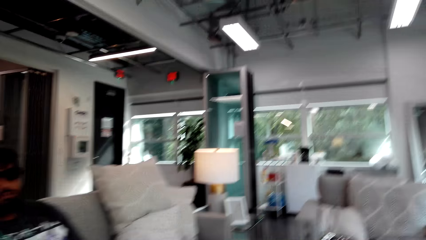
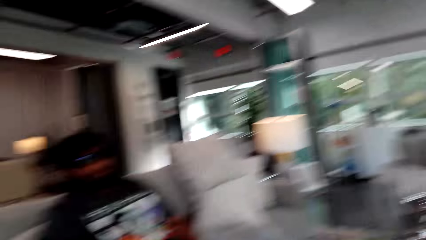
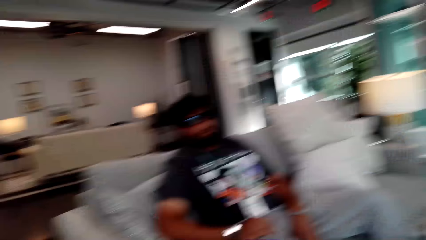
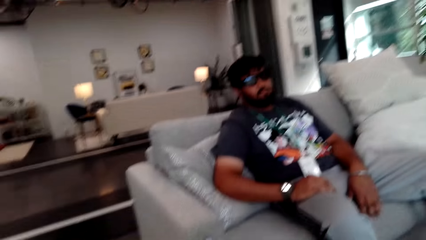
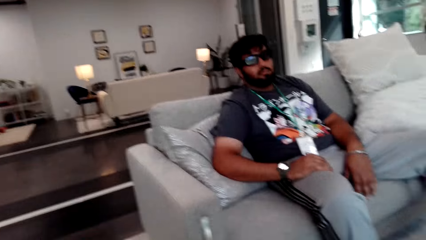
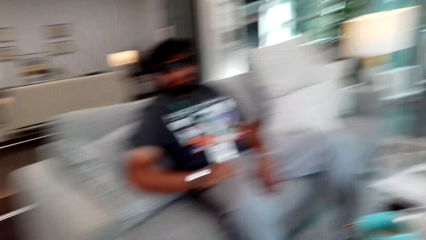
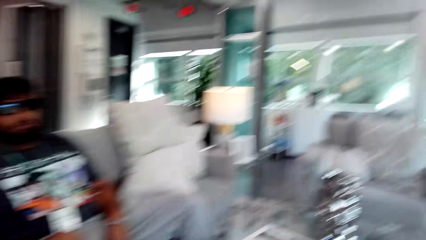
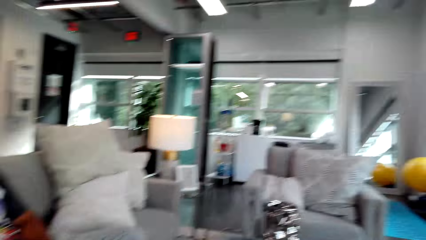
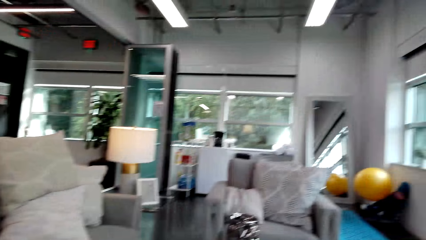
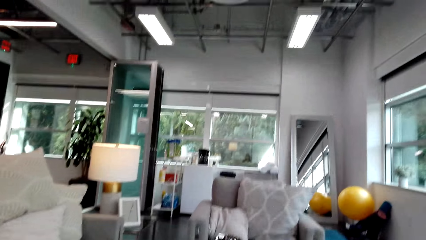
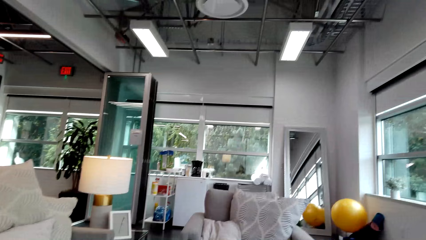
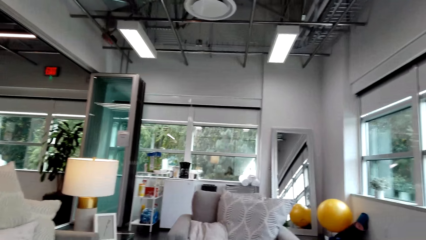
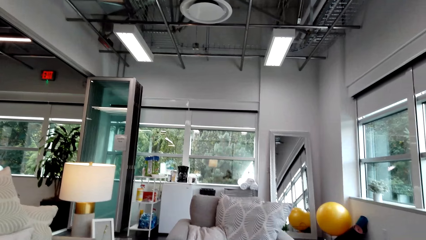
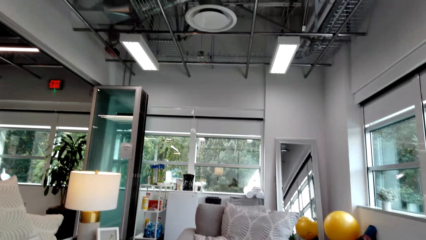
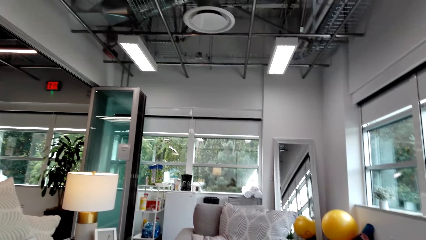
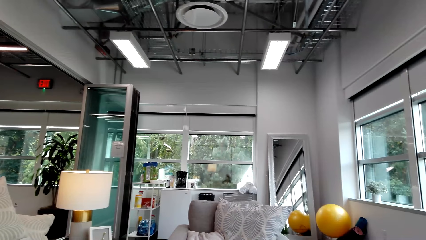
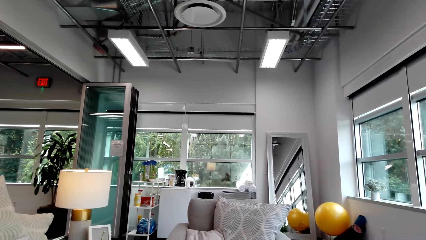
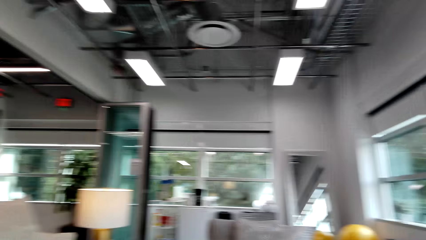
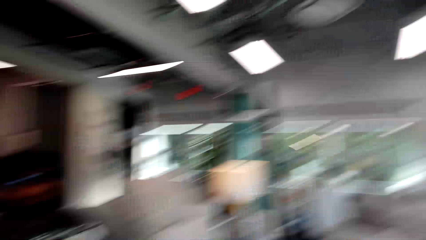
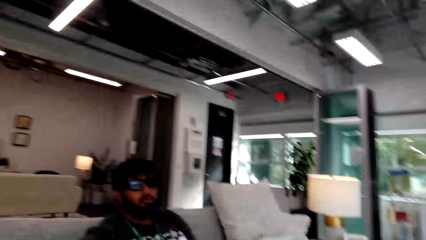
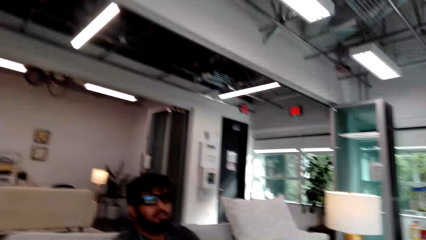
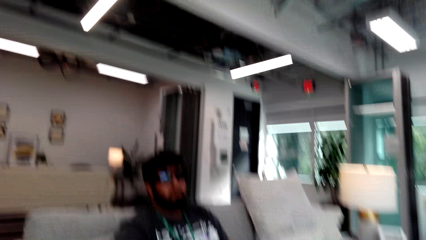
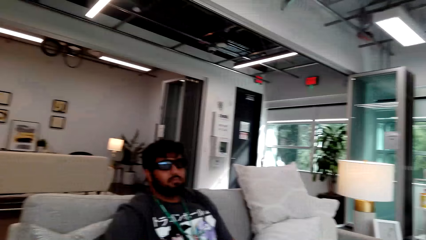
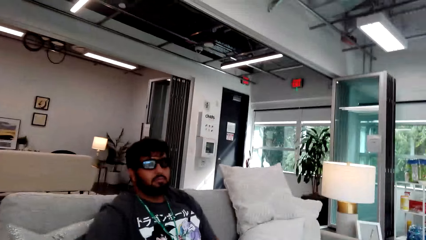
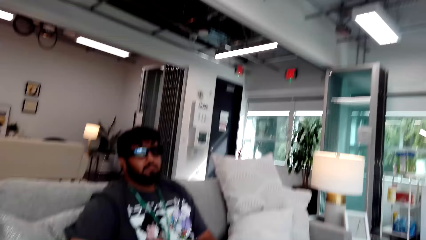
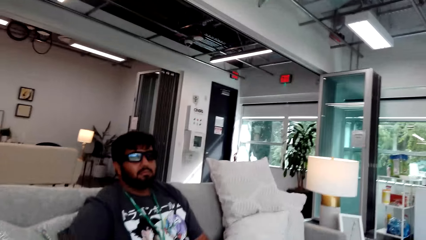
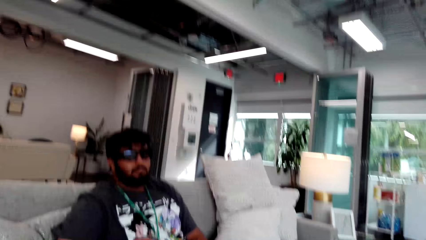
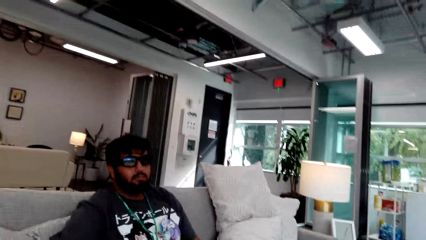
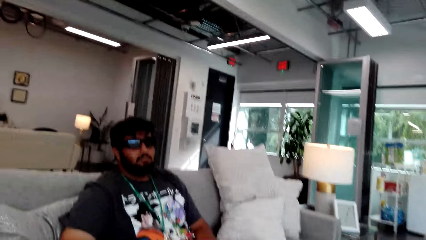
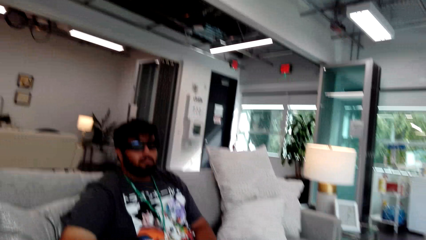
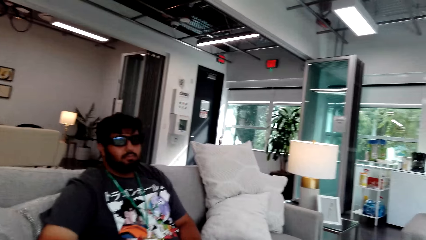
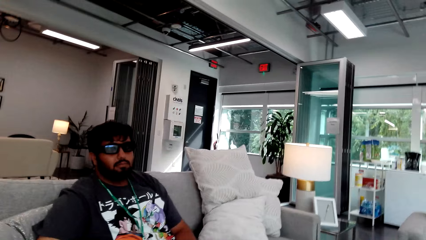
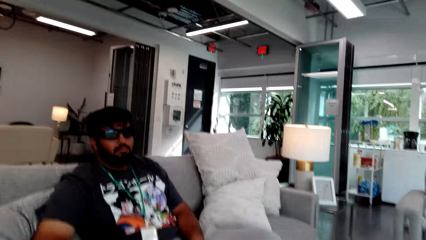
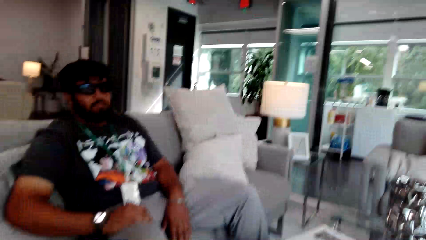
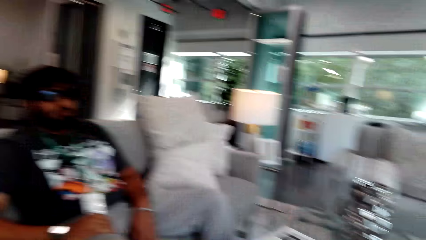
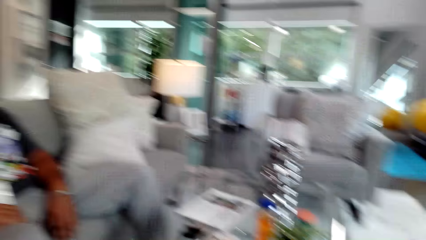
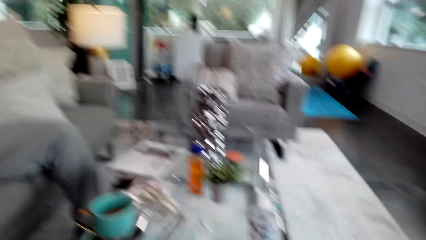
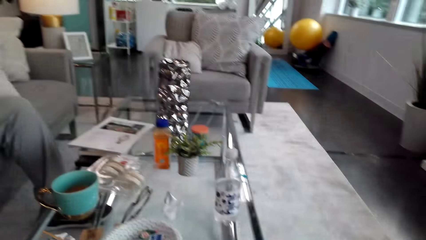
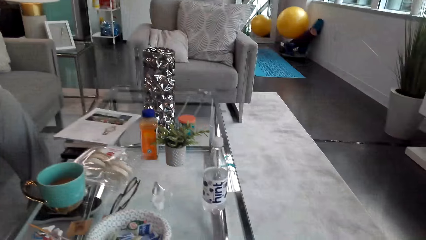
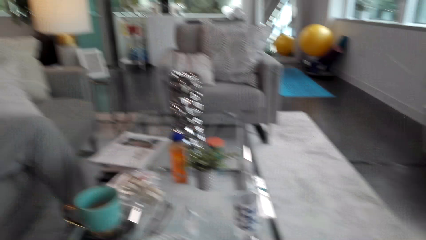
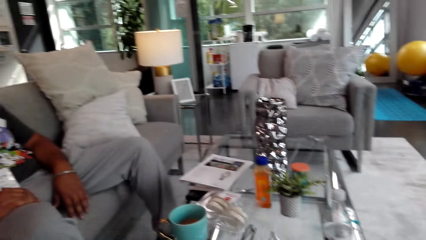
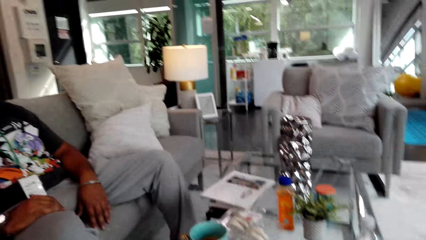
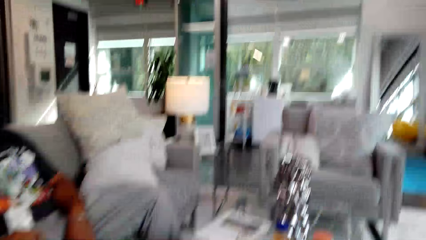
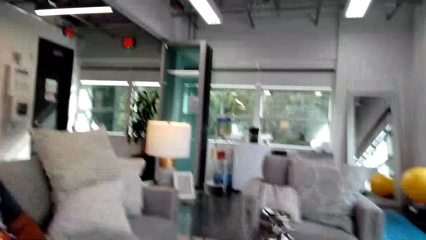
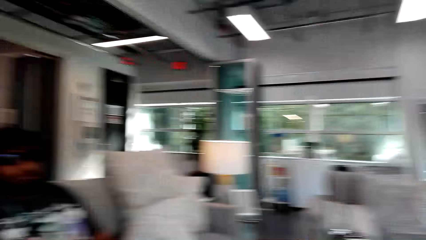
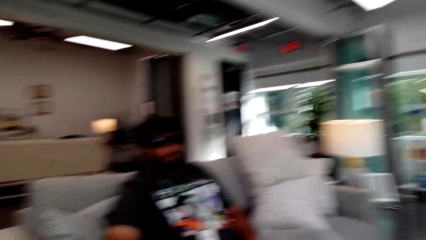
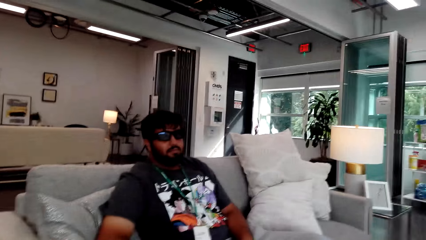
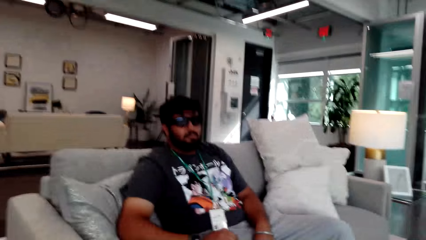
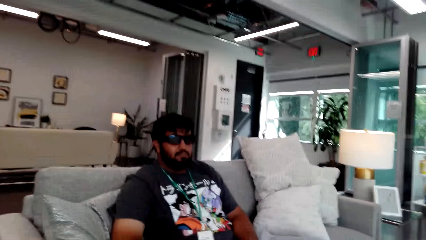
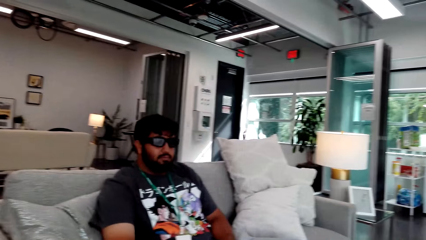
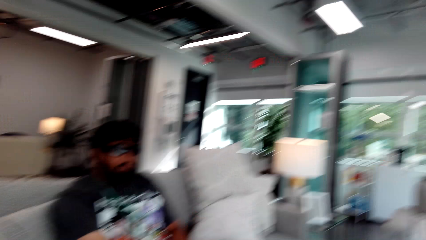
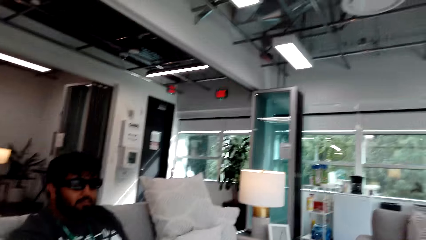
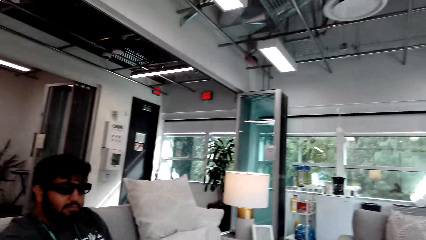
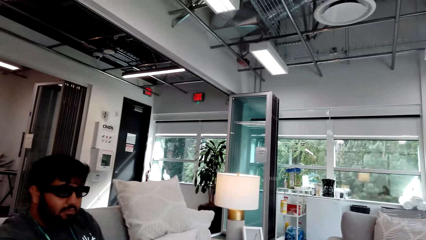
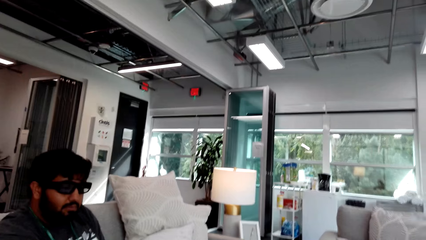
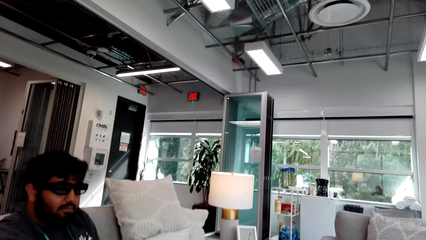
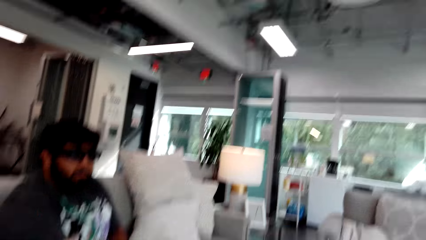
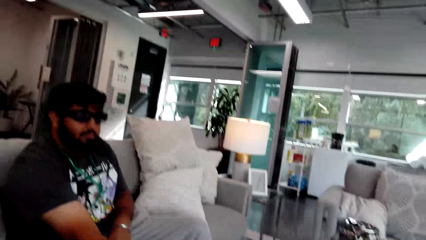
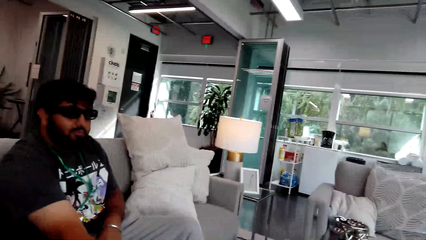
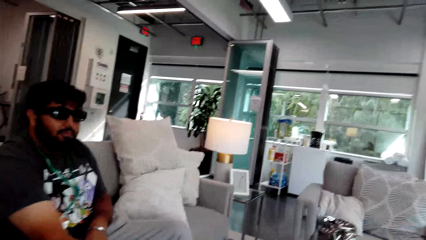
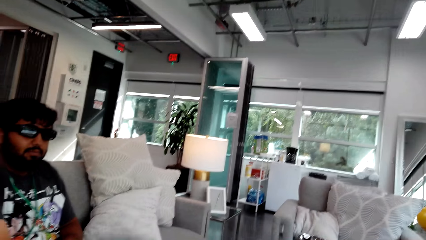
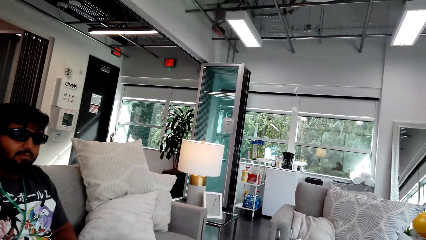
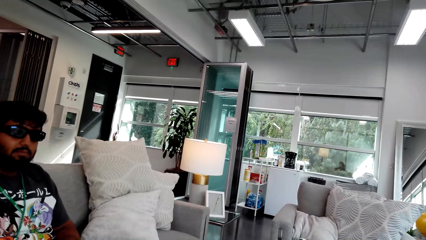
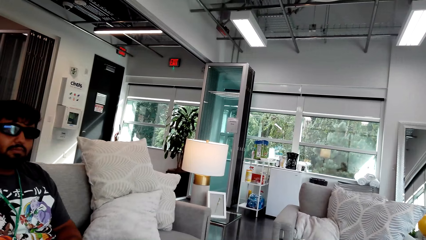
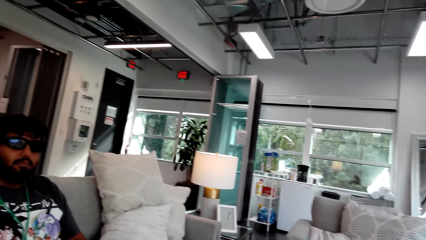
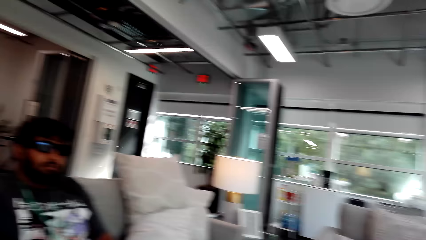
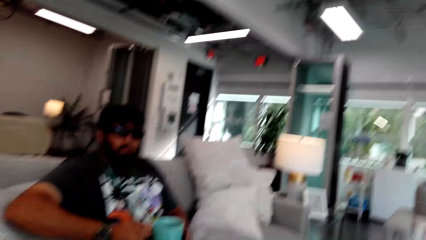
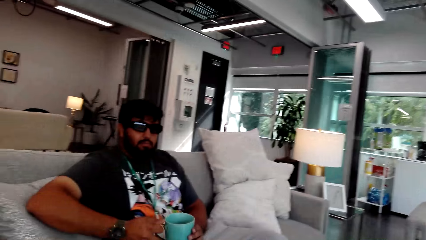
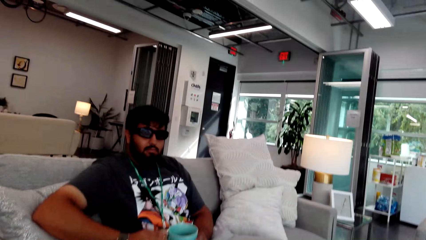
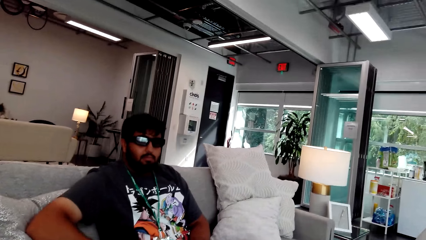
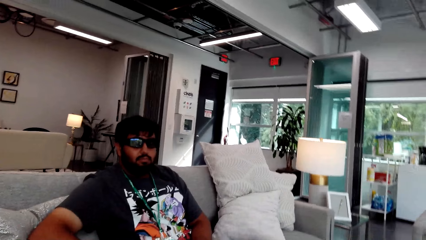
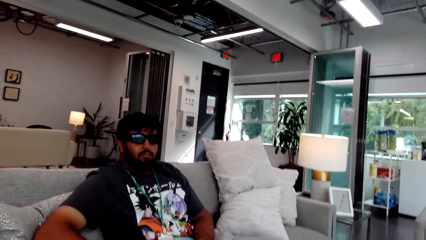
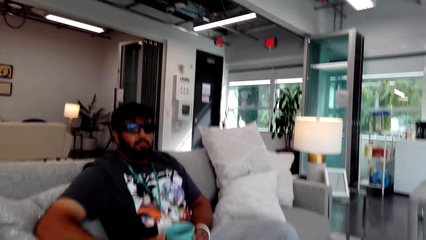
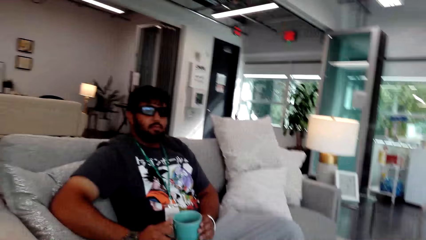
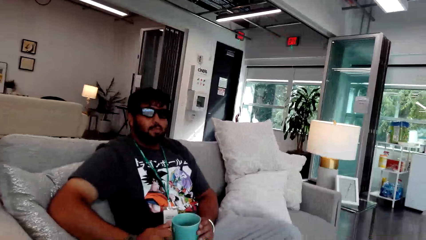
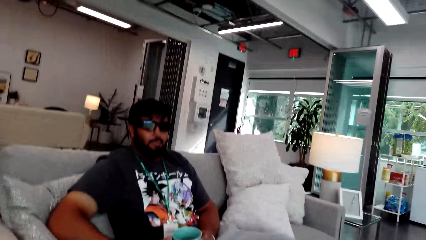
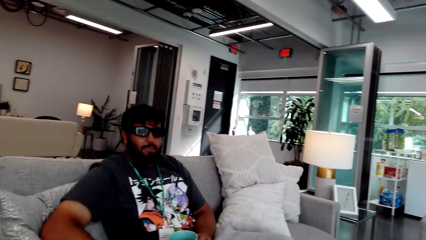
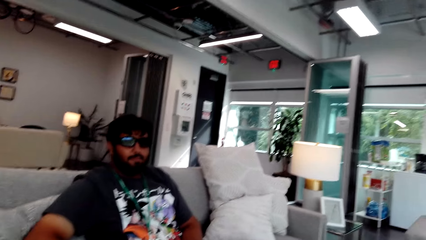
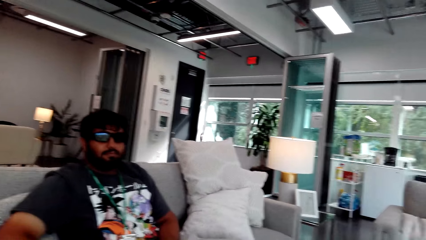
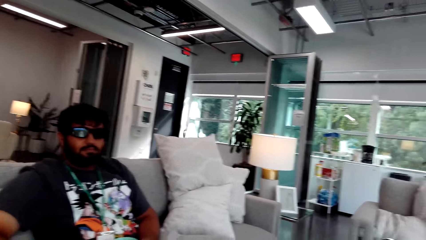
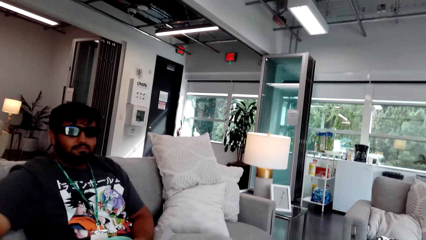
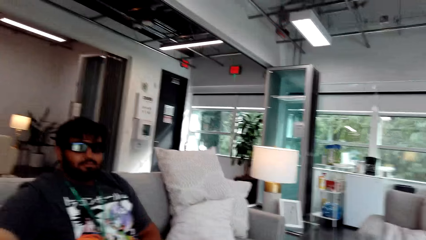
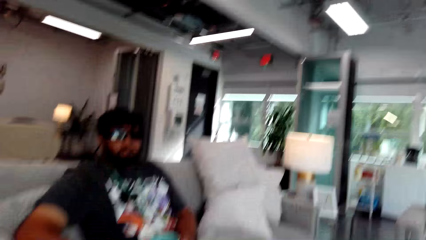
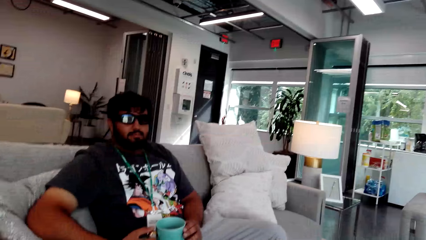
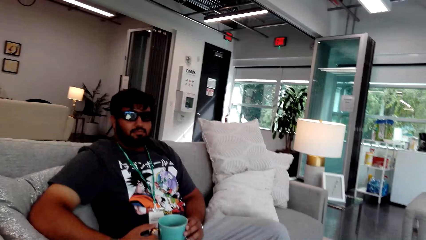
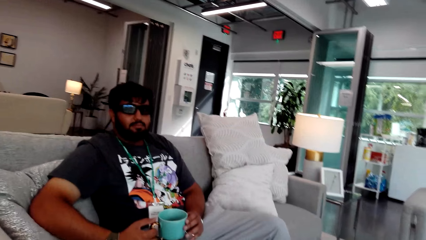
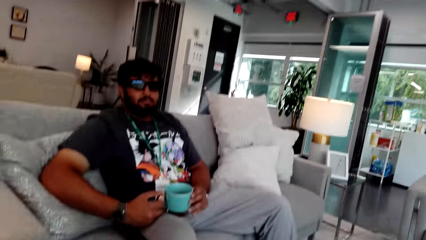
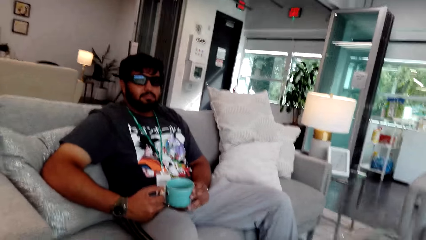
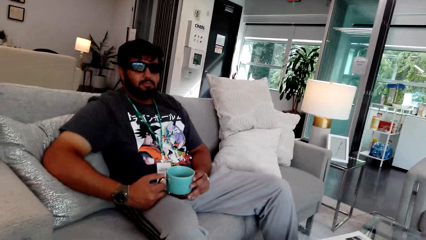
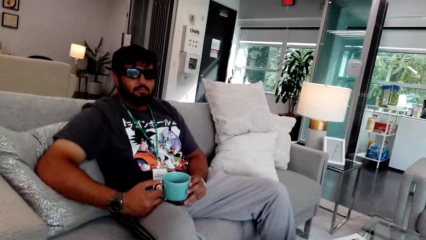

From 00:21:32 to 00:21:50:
A man moves the right hand and picks up a cup. The camera wearer converses with the man.
